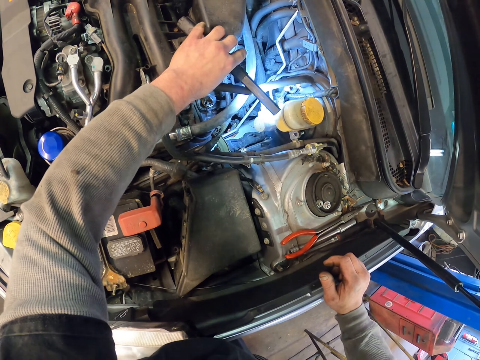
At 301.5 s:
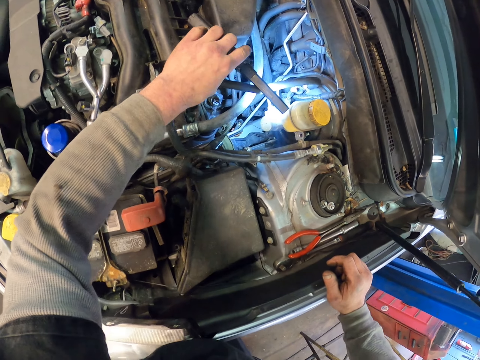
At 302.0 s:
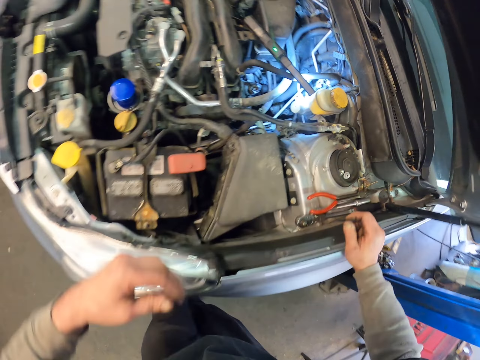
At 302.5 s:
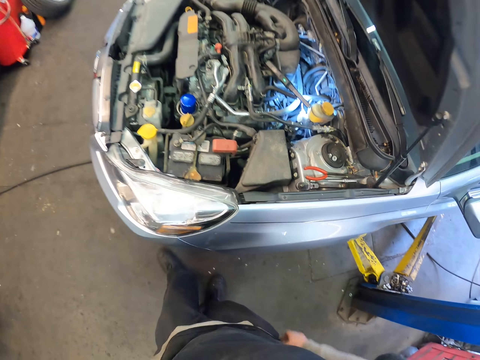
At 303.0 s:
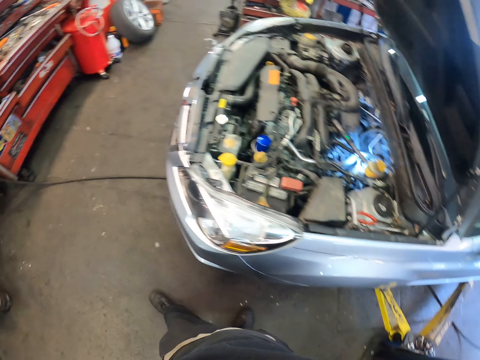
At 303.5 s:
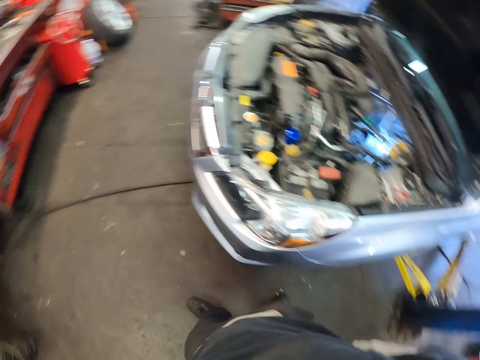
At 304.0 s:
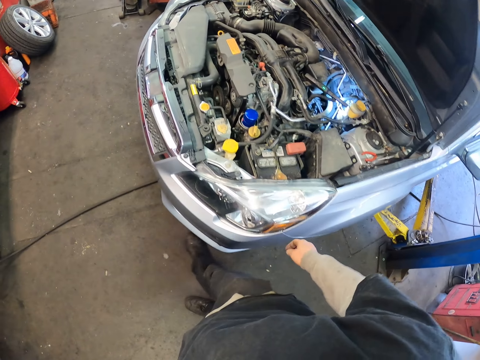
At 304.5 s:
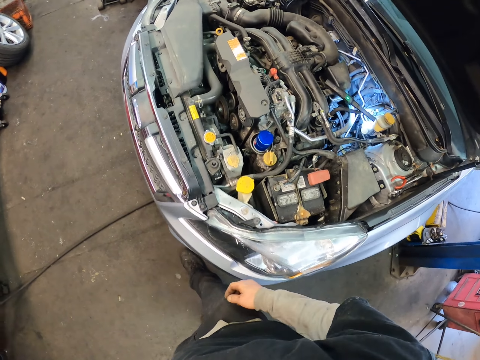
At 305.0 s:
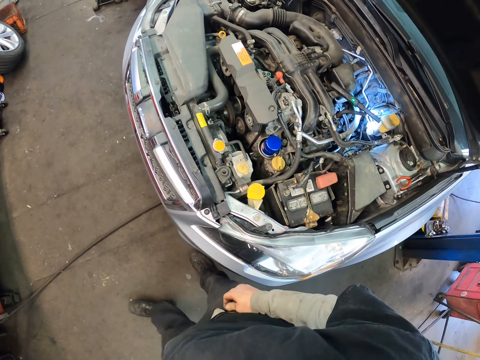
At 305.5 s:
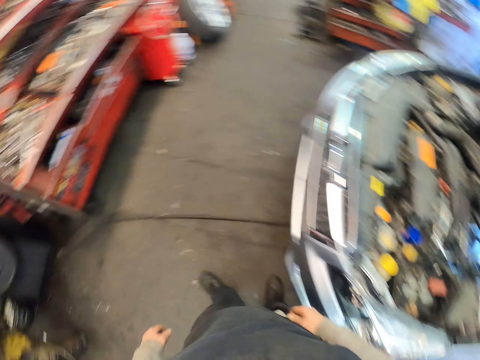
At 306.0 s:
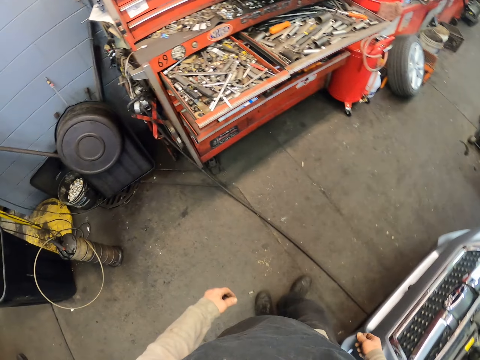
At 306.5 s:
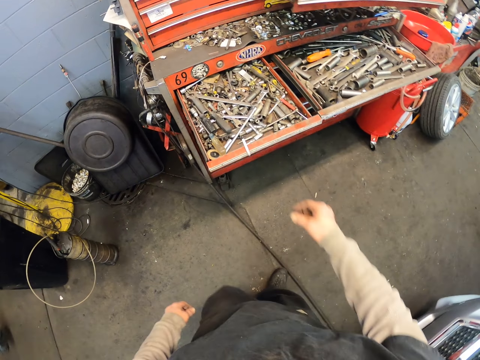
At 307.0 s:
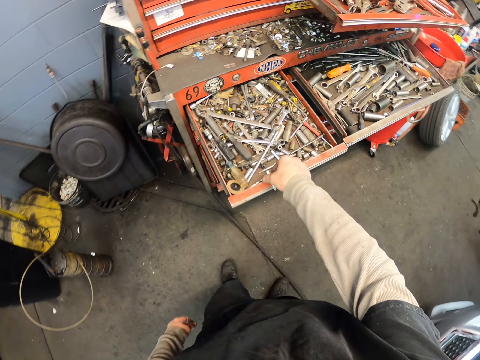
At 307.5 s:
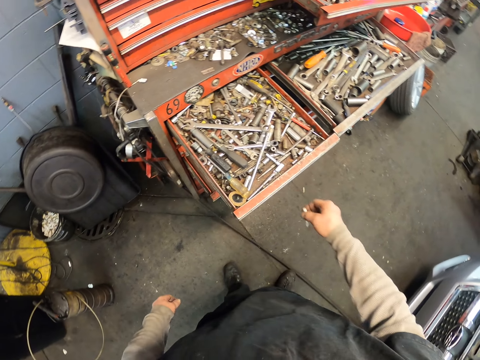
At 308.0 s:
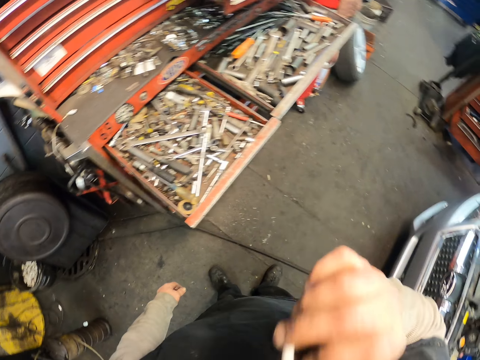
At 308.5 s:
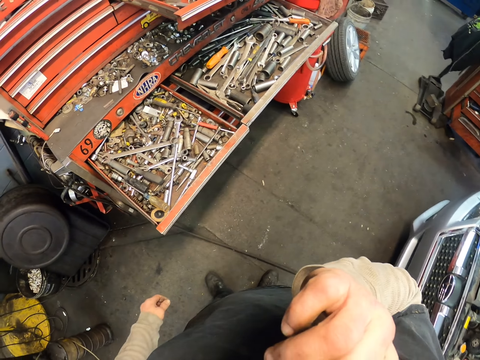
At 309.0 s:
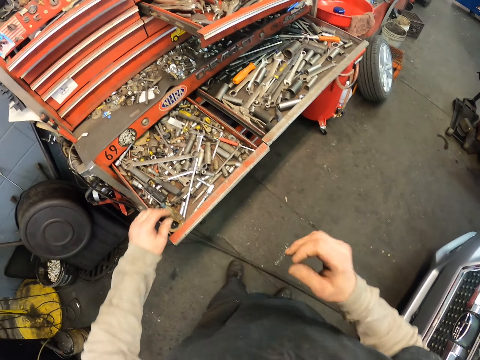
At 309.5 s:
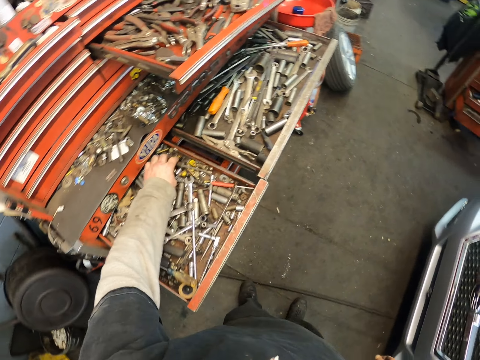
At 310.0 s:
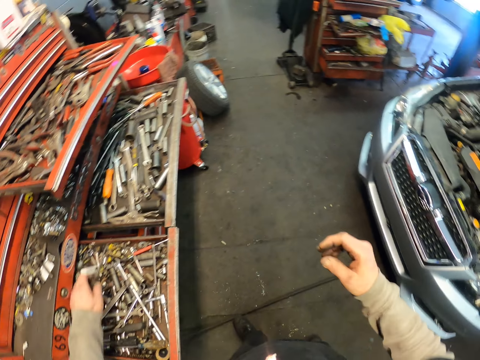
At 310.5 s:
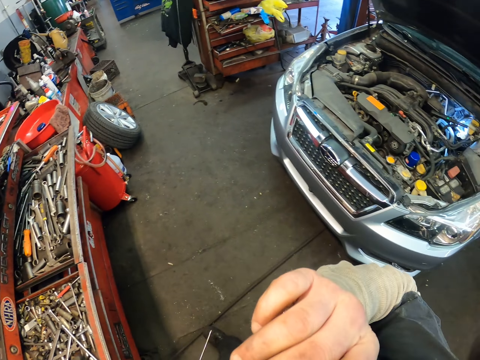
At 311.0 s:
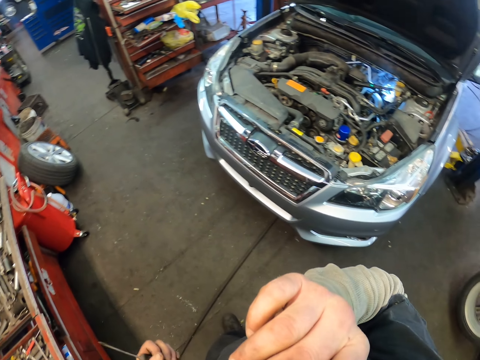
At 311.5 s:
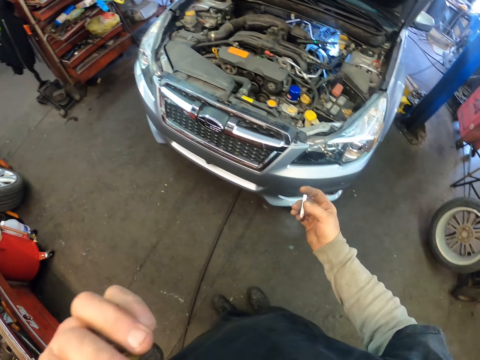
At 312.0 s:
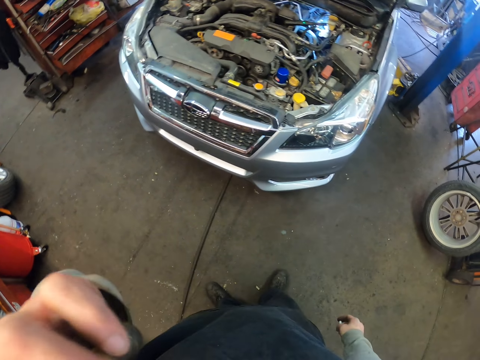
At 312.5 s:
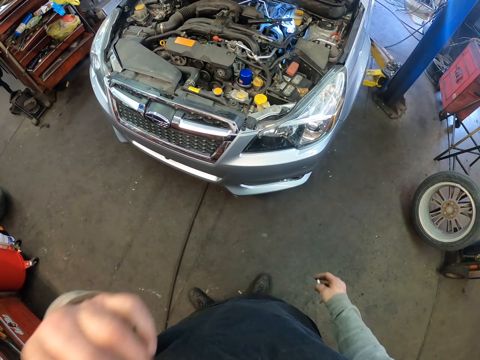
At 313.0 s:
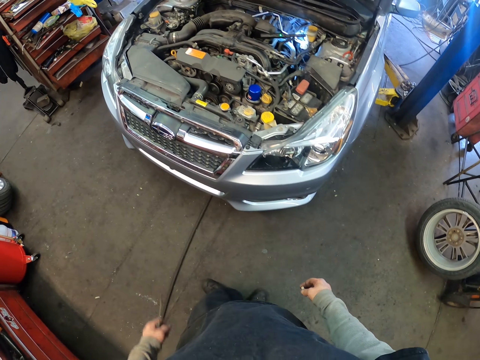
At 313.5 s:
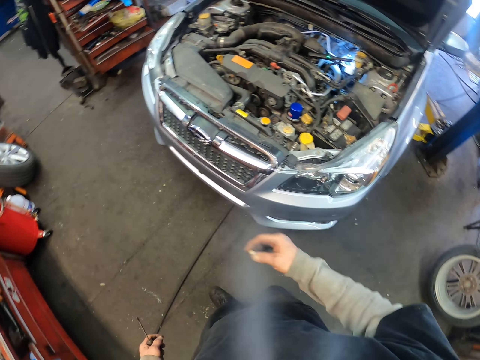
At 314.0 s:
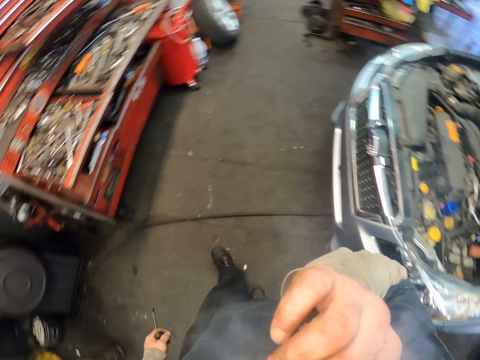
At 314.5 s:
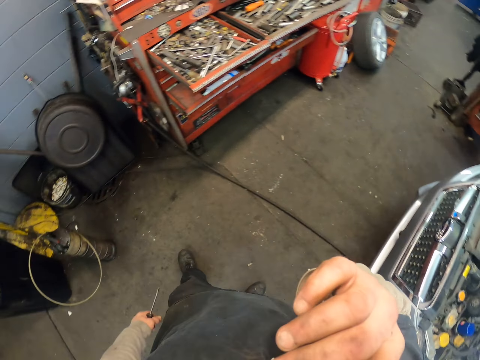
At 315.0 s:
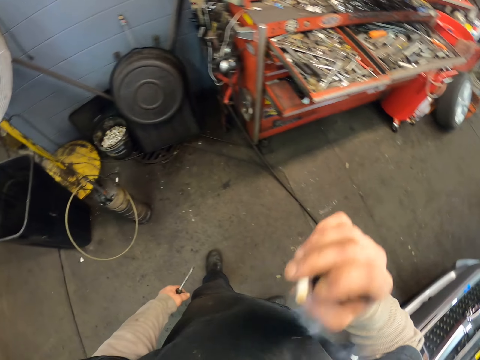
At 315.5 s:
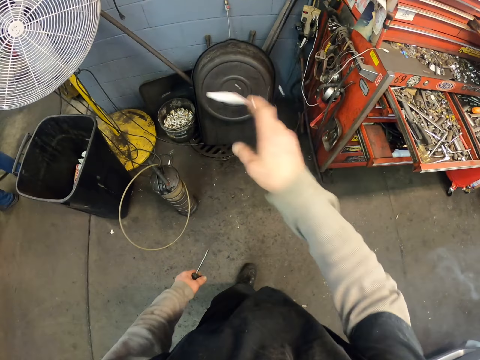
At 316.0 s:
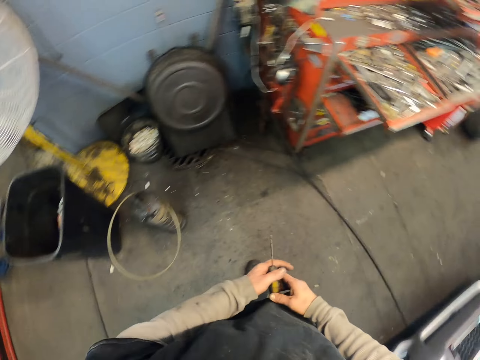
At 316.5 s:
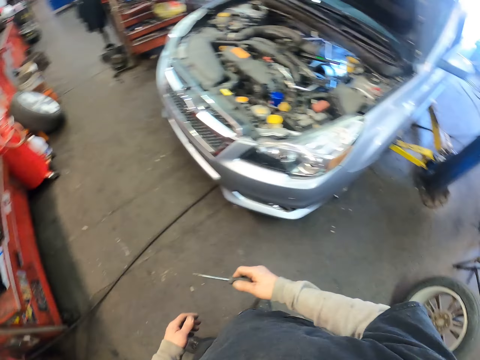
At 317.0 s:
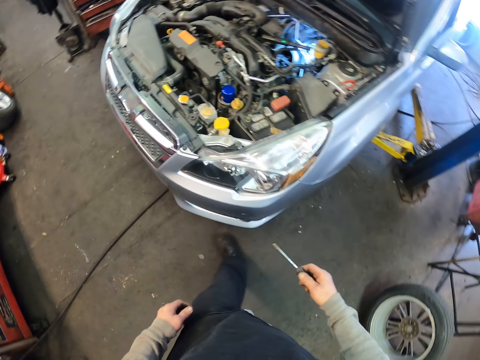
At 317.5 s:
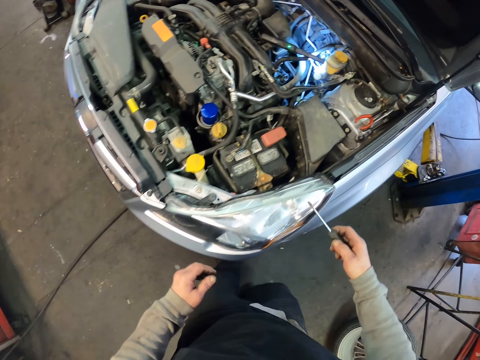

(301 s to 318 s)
The camera wearer walks around the garage. They look around. They pick up a cigarette. They smoke the cigarette. They pick up a screwdriver. They smoke the cigarette. They hold their face. They smoke the cigarette. They throw the cigarette into the dustbin.

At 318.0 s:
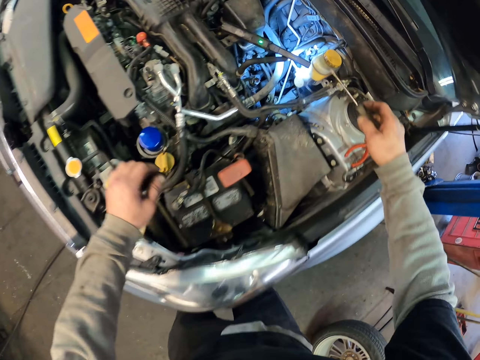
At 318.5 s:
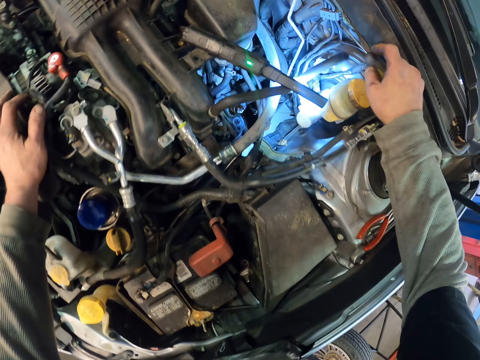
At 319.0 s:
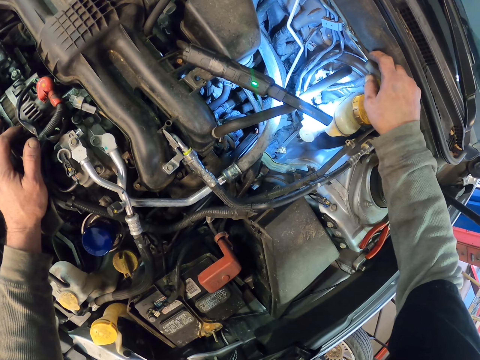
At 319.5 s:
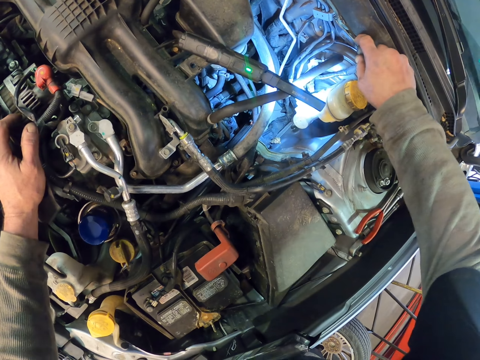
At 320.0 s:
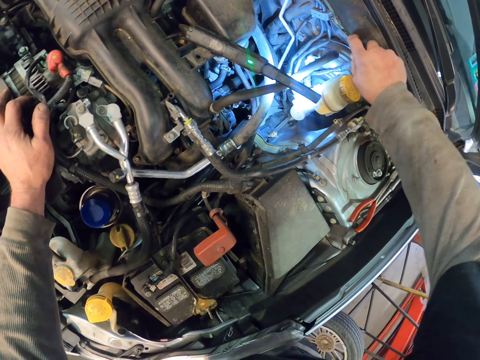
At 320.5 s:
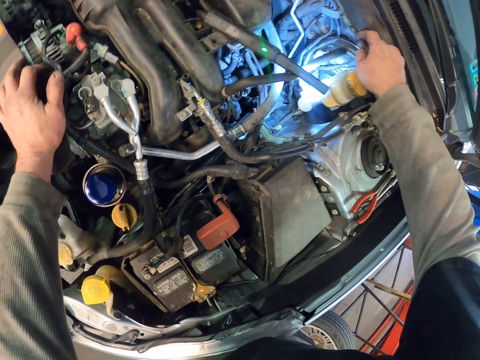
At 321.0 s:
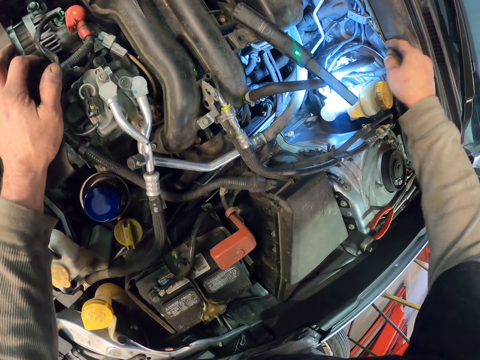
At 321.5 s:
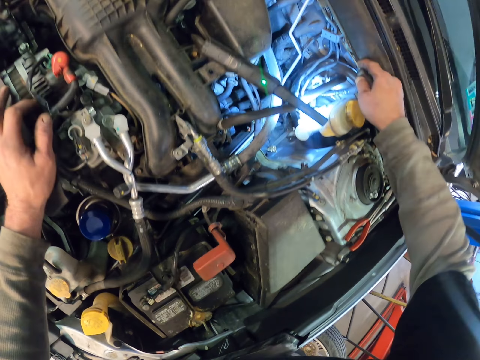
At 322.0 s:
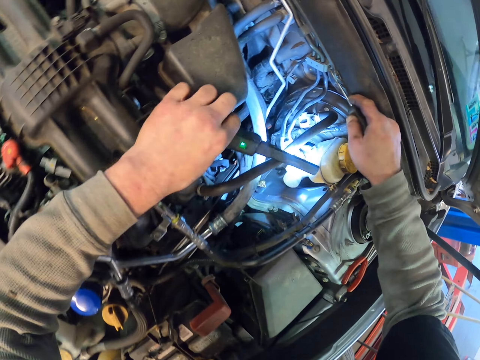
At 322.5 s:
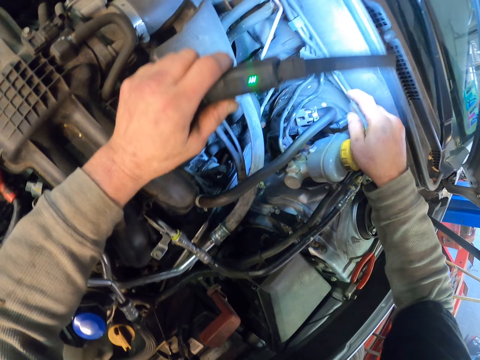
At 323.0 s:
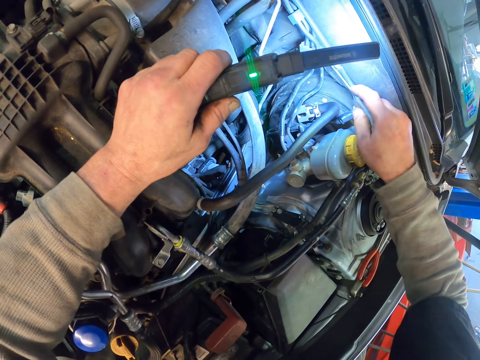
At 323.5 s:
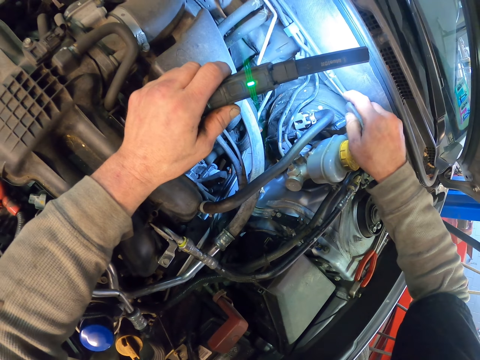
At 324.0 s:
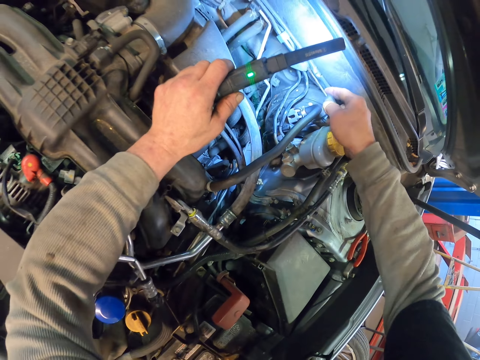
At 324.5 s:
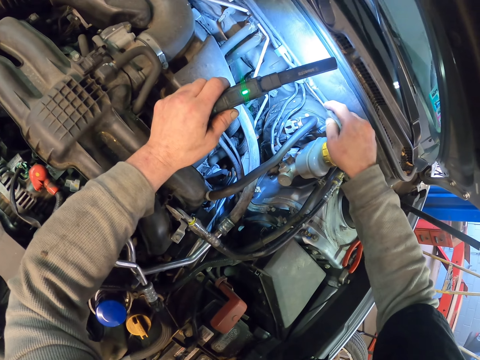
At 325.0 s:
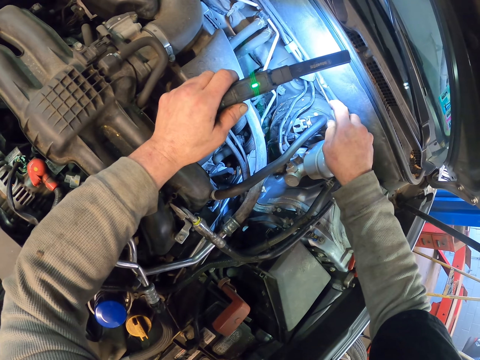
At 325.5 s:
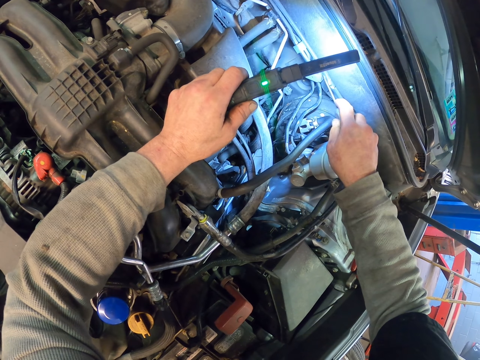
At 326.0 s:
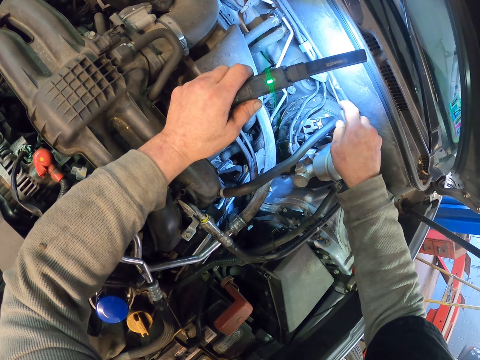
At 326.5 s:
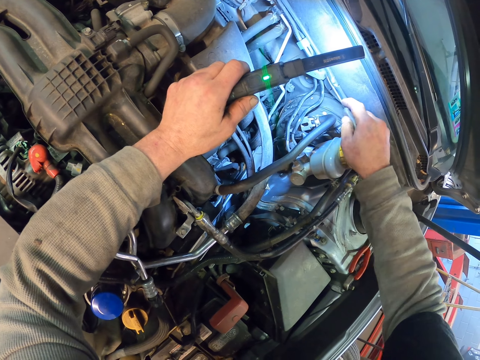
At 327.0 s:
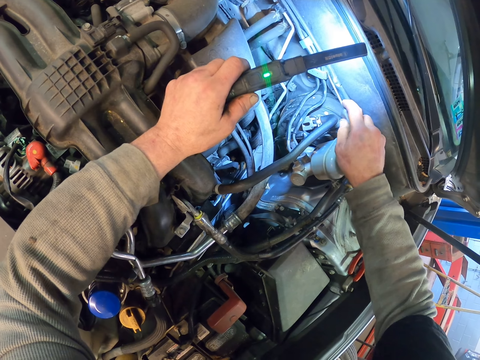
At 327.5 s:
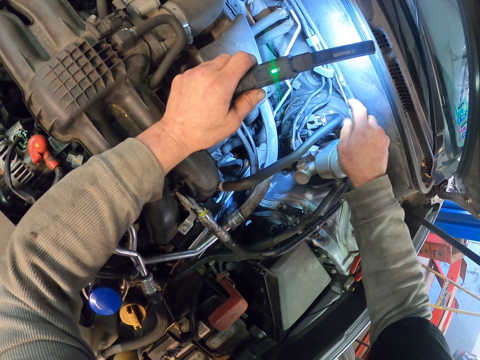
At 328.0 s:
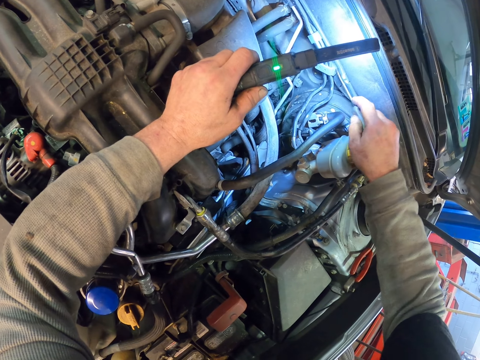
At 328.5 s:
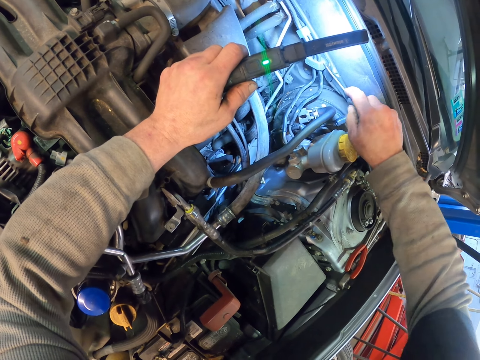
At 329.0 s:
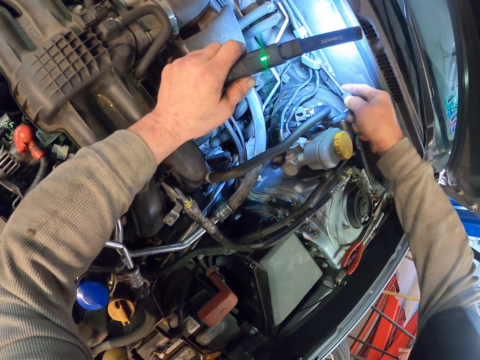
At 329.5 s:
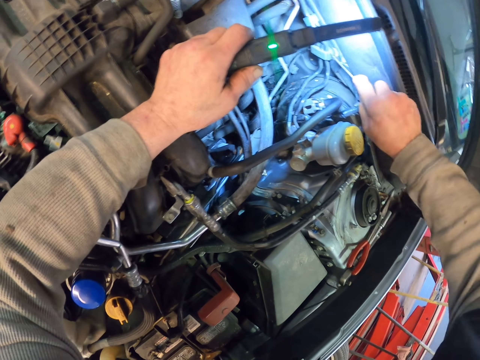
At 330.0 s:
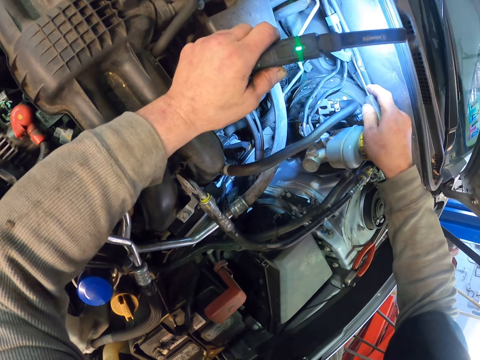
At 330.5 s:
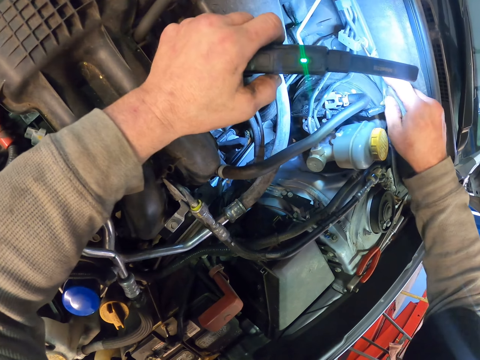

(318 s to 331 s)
The camera wearer untightens a screw or nut with a screwdriver. They light the brake fluid with a torch. They open the nut with the screwdriver.
